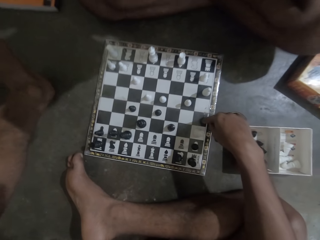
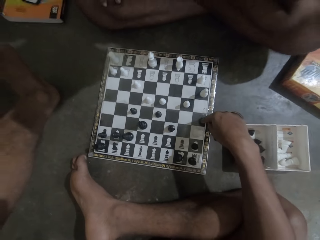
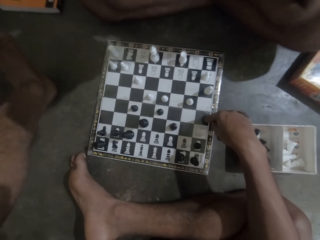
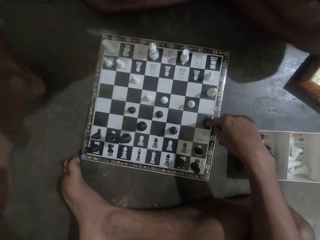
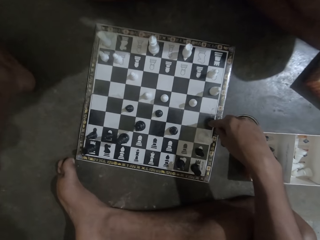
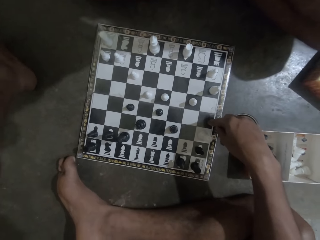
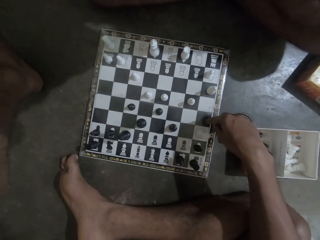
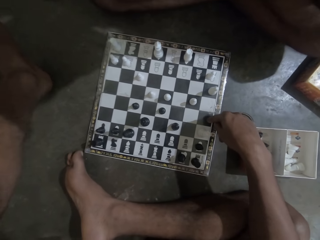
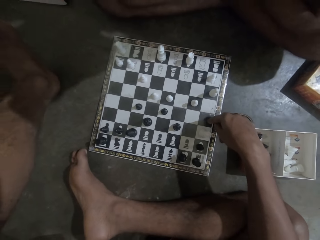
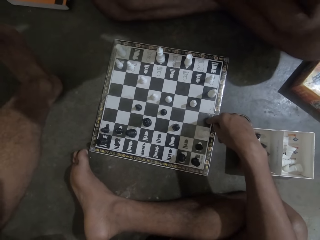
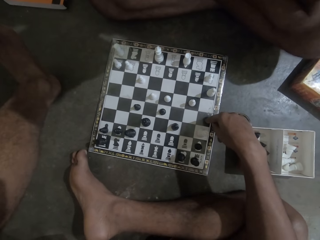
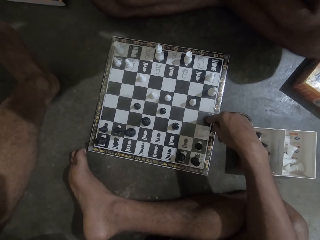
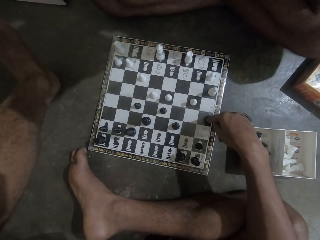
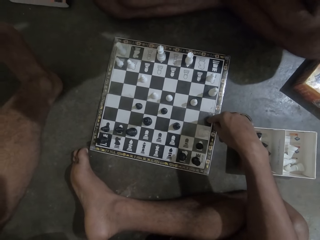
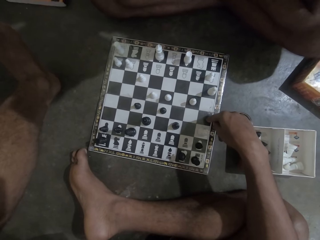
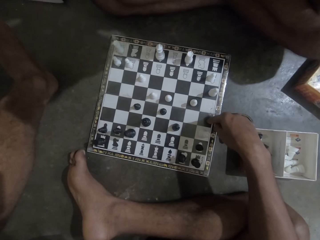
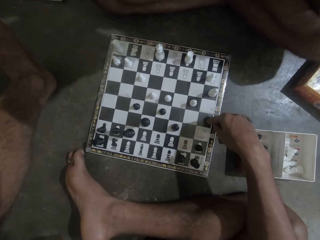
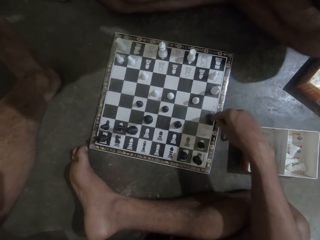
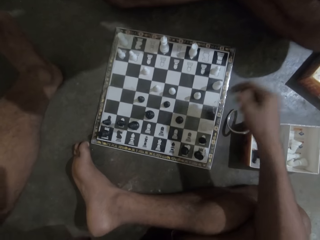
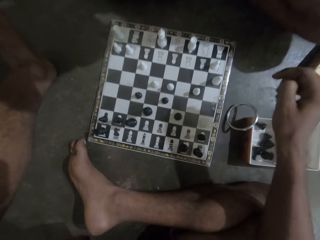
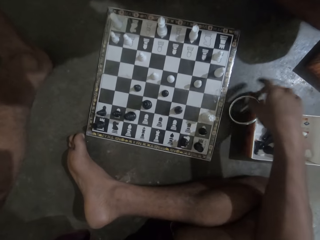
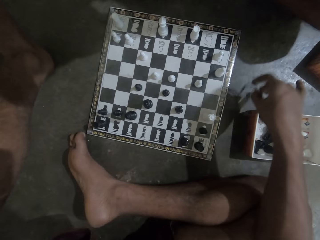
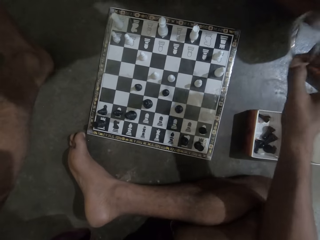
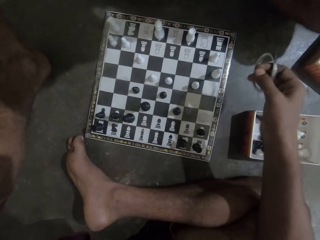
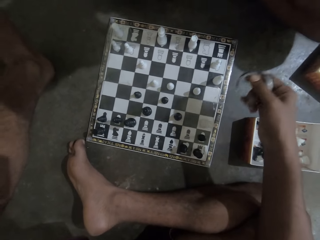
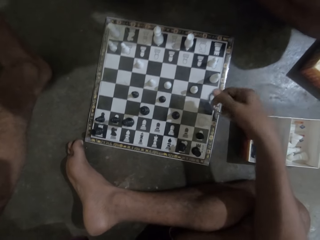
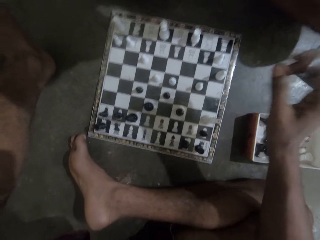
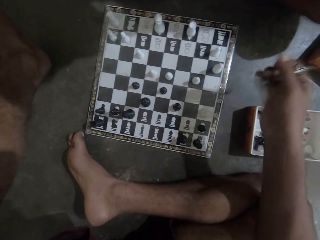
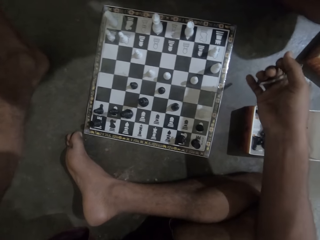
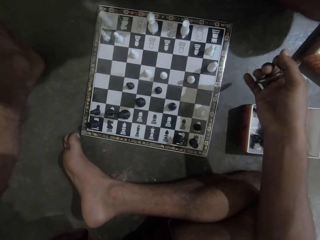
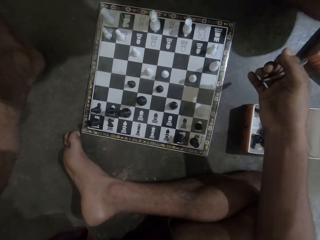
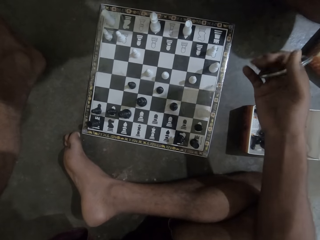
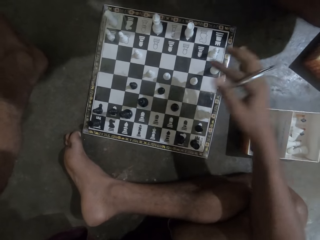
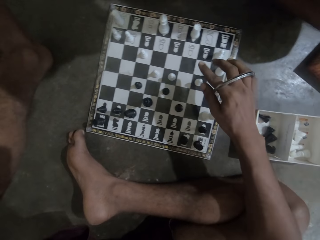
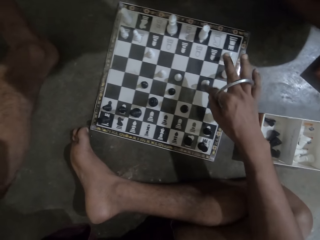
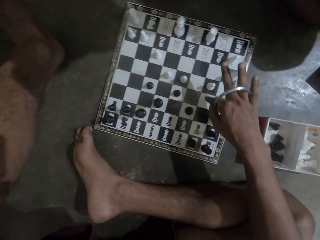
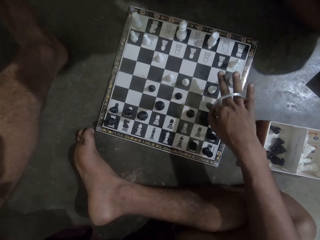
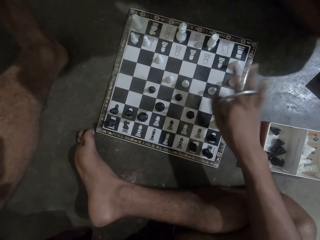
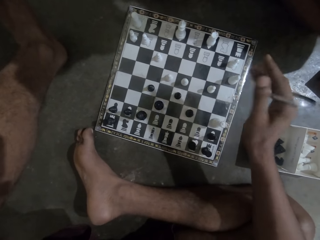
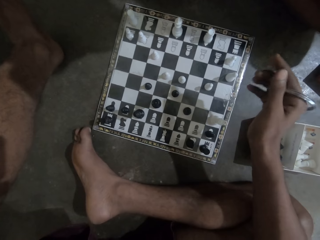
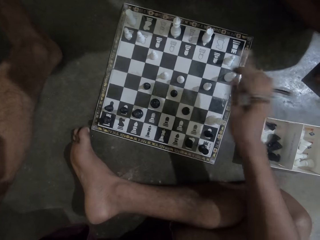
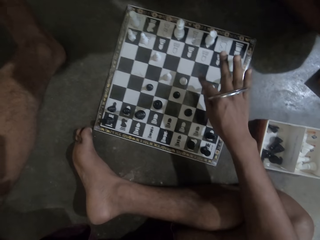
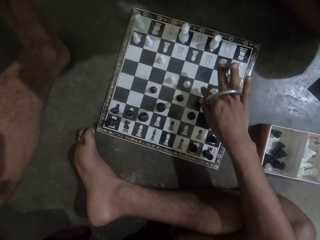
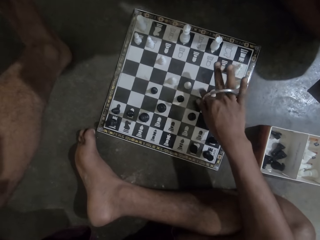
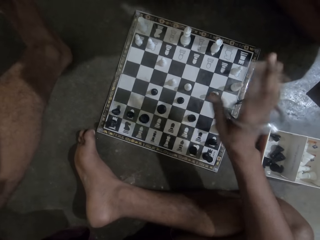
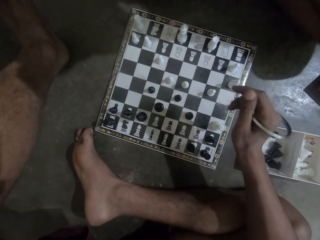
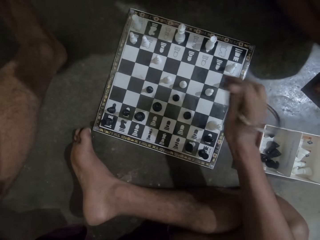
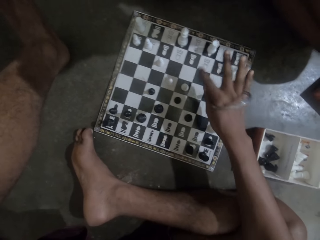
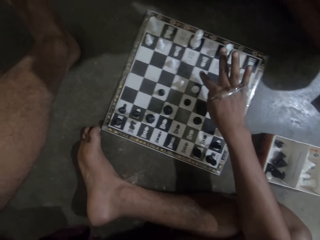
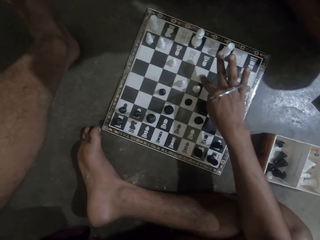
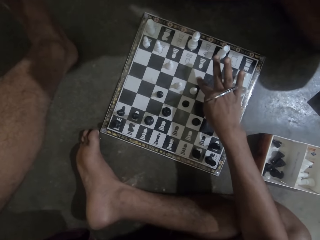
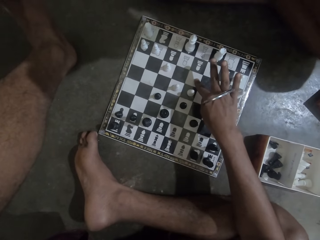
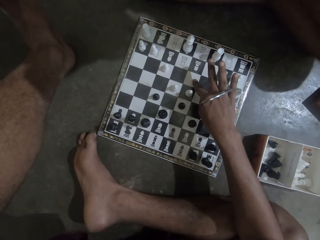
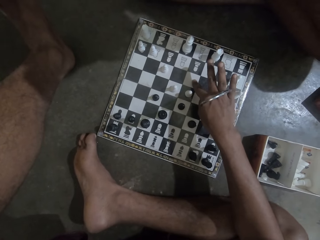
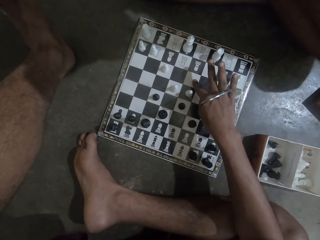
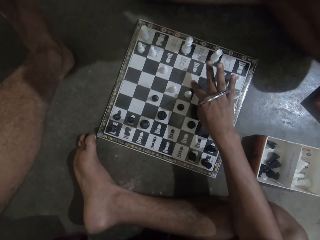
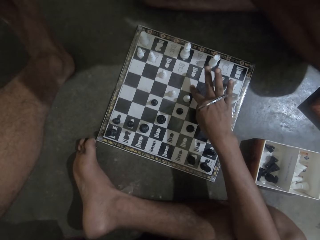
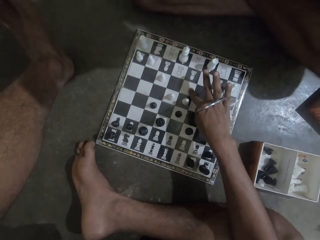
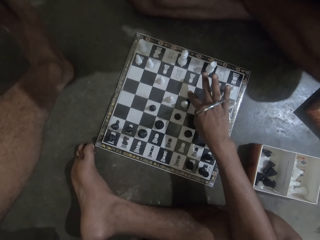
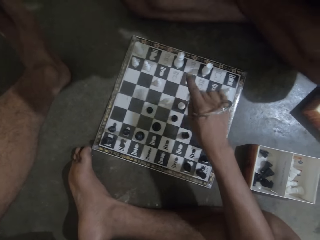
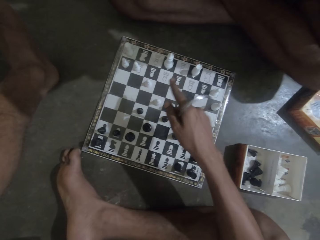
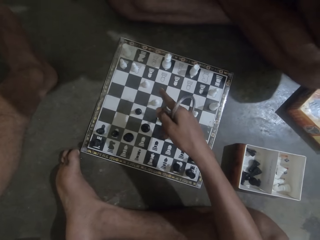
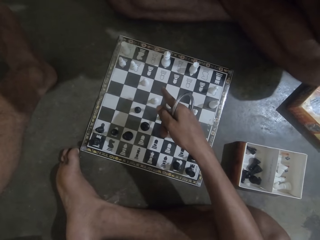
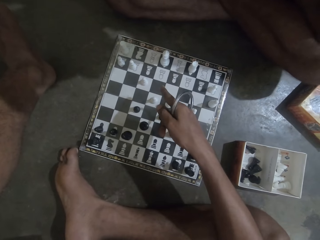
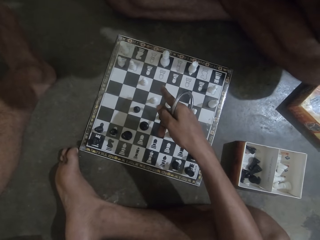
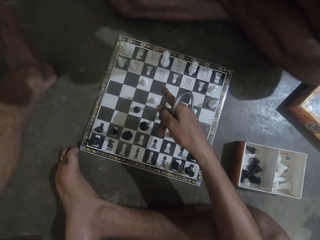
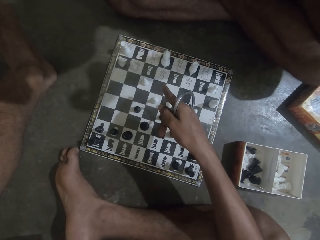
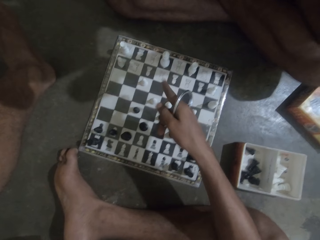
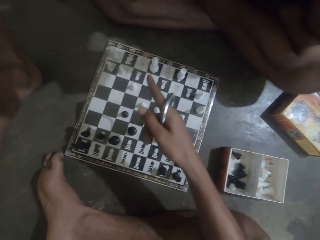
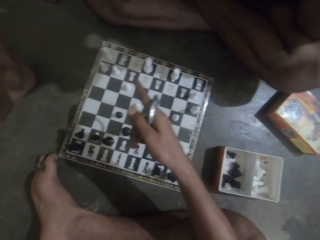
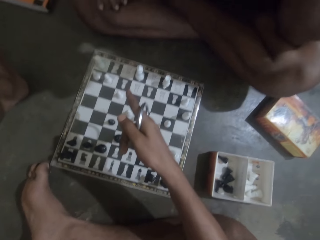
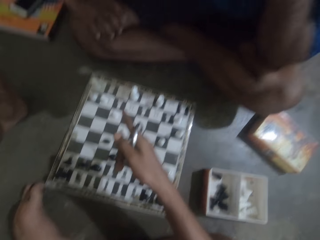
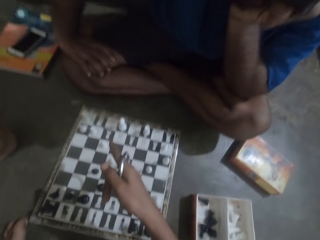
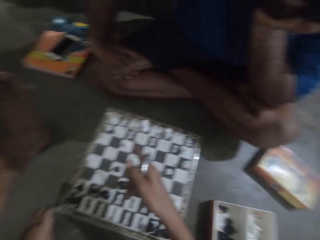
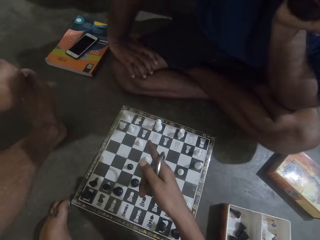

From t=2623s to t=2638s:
The camera wearer touches the chess board with his right index finger. He points at the chess board. He picks up the bangle from the floor. He points at the chess board and touches the chess board with his right index finger. He points at the chess board.

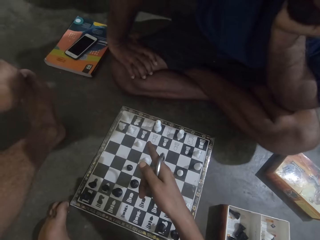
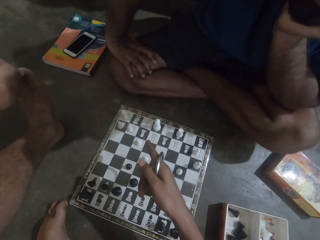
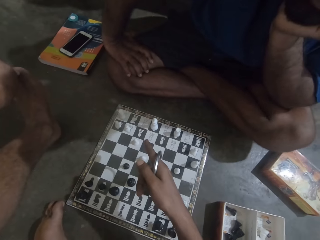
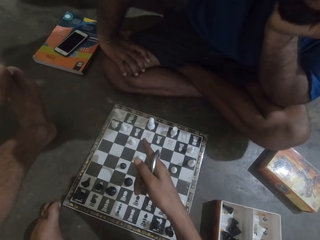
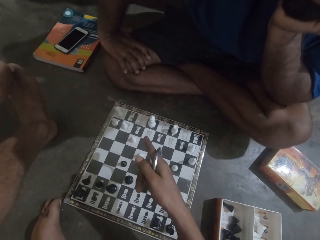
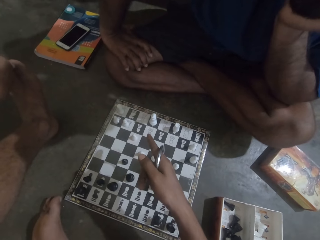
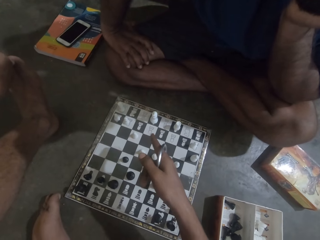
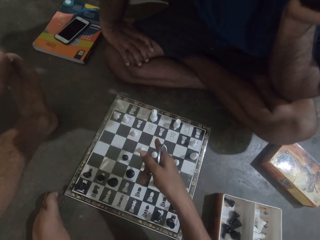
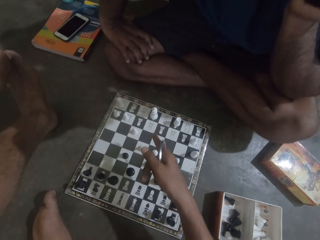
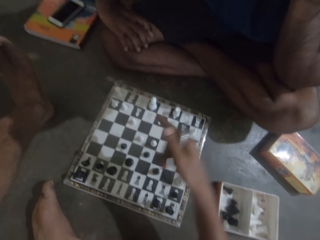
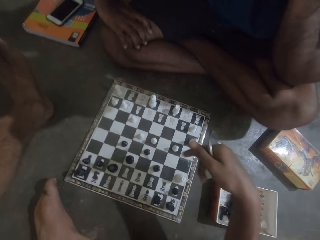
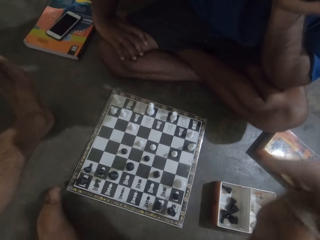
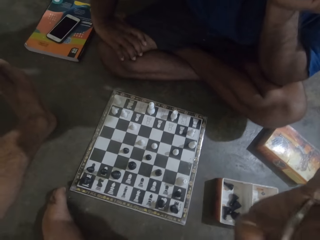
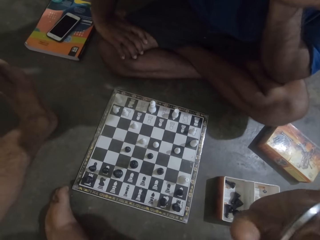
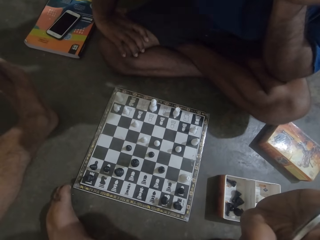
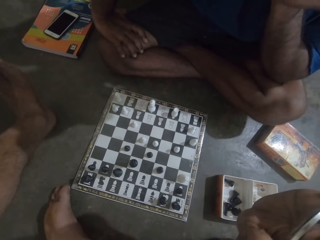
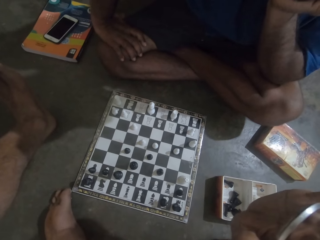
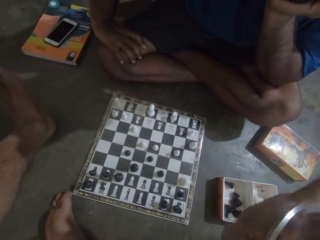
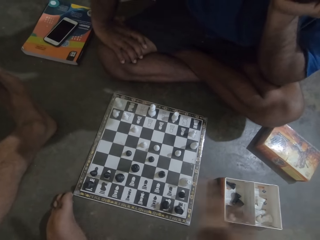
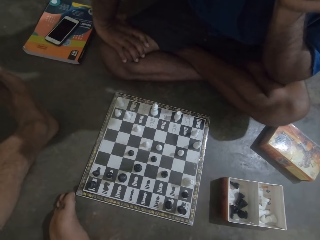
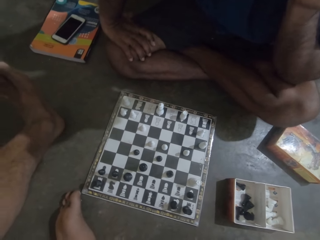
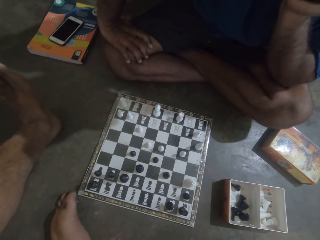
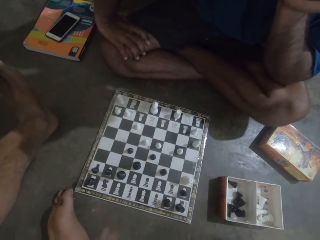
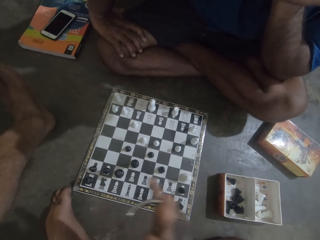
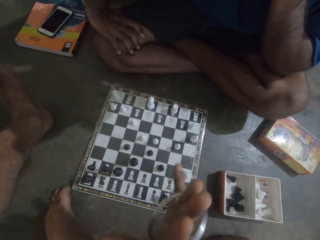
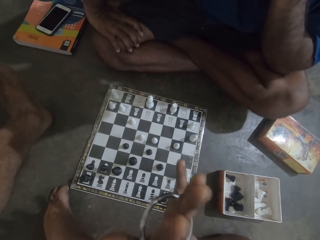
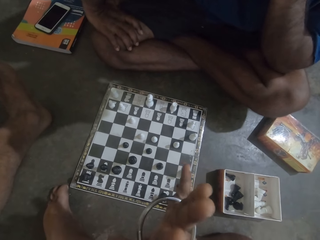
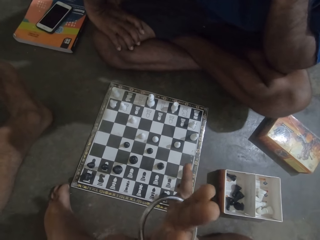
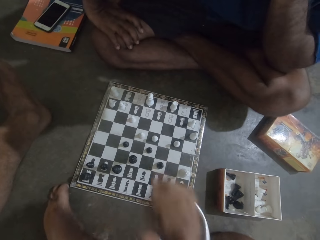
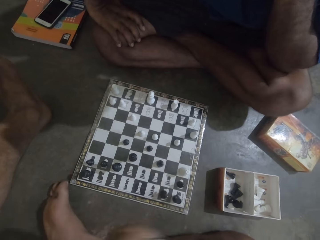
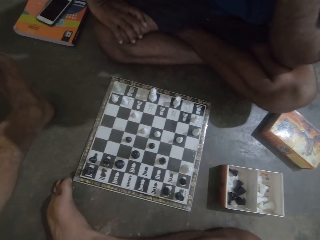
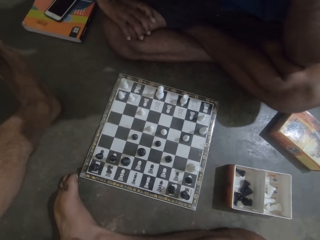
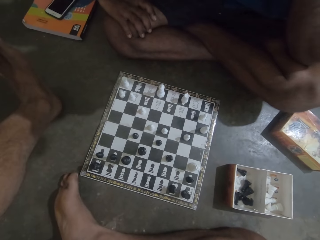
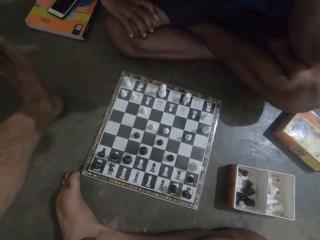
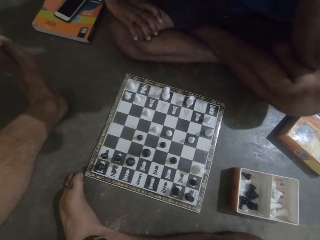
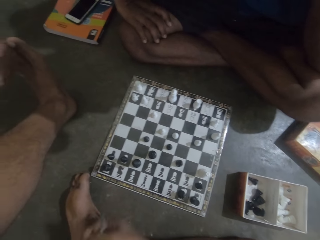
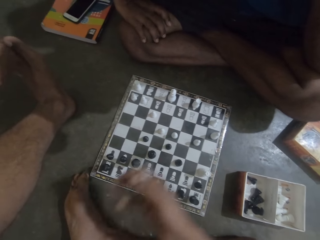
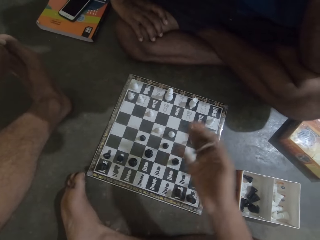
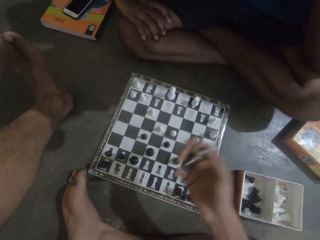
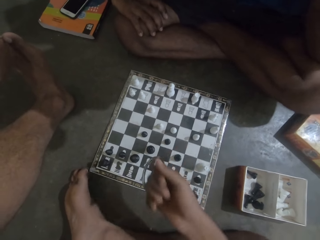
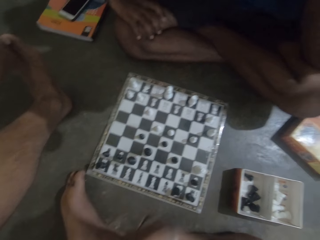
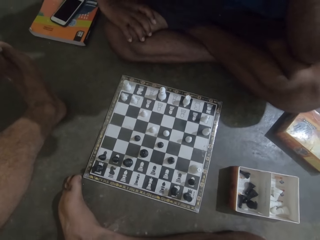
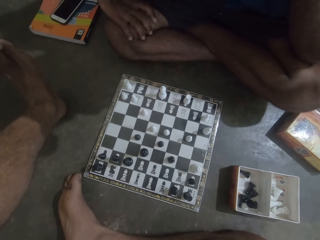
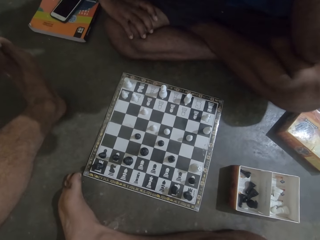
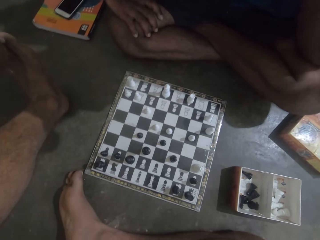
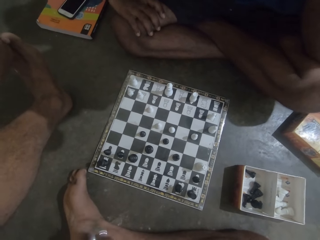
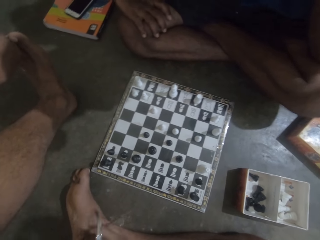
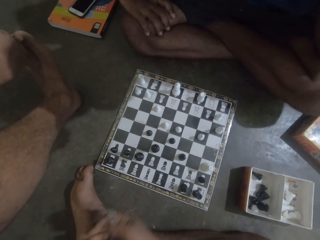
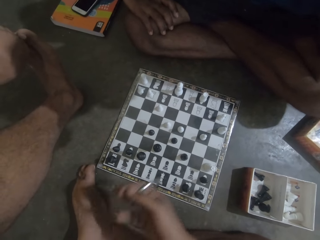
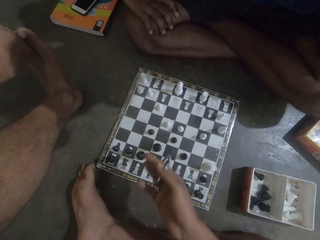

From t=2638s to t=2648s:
The camera wearer moves the hand.
